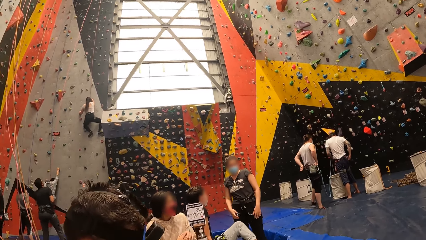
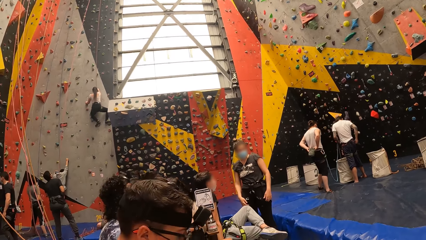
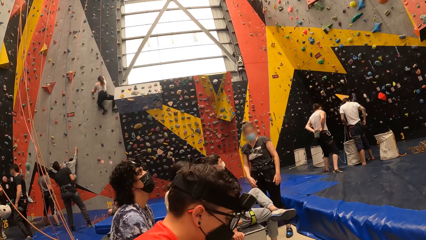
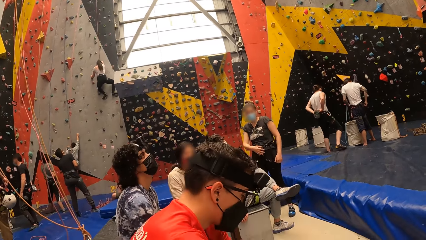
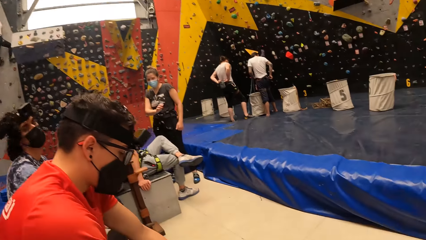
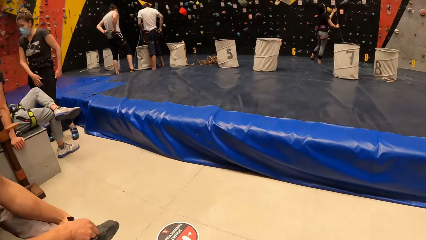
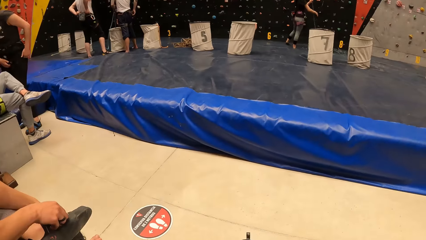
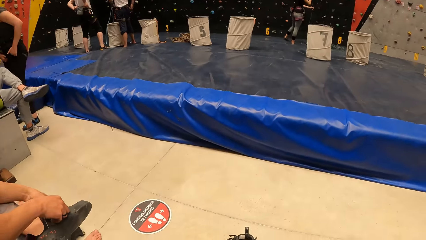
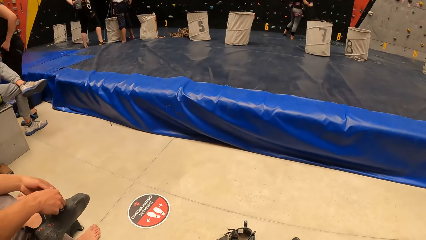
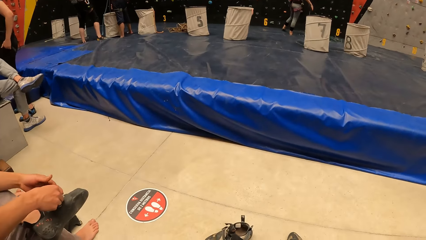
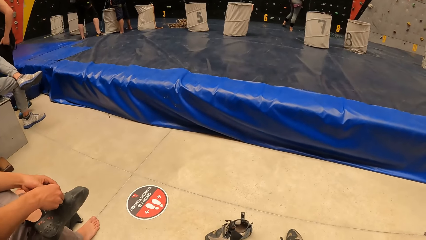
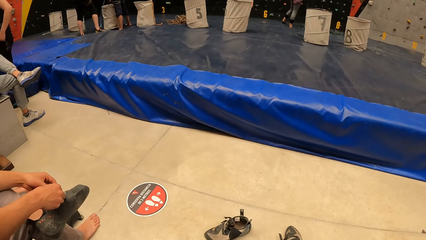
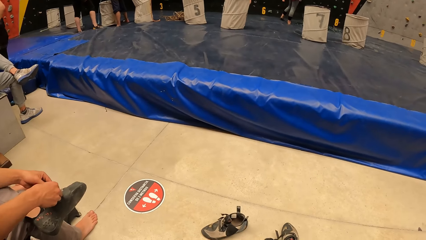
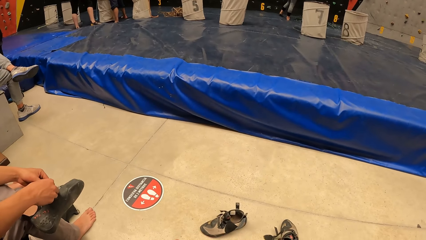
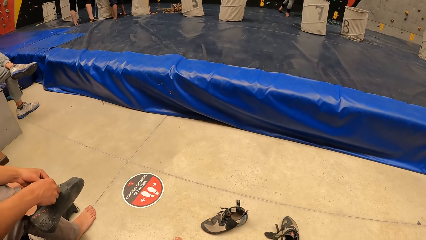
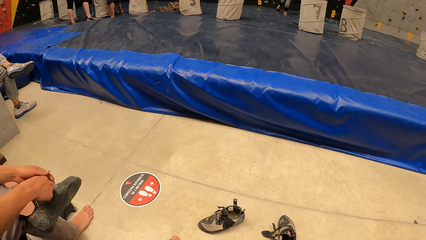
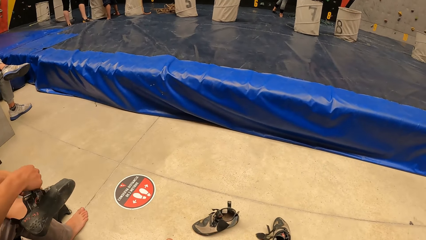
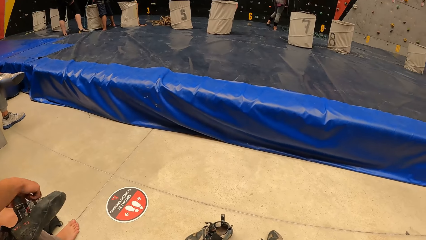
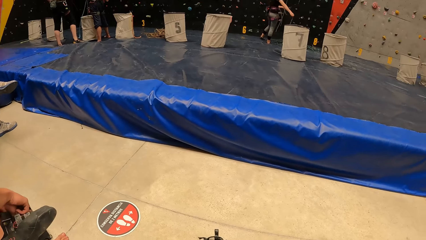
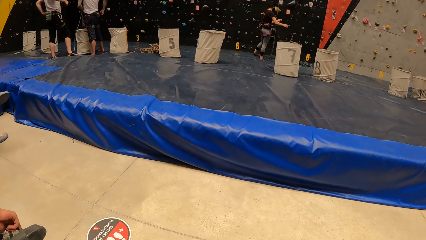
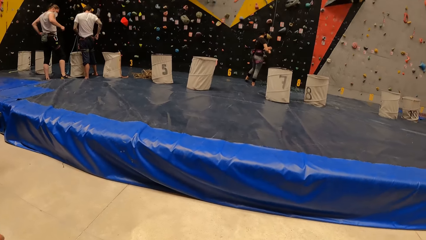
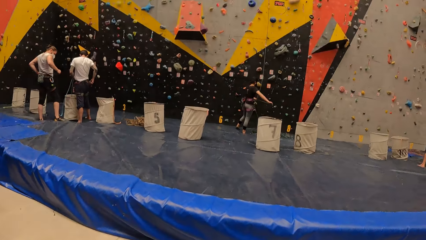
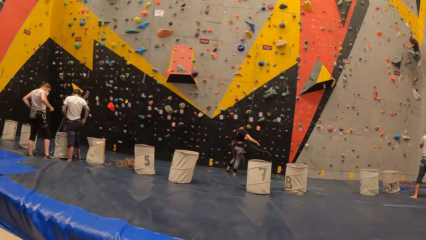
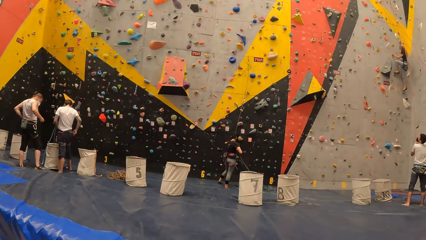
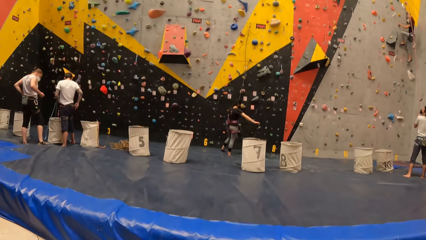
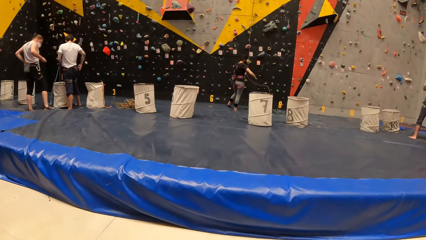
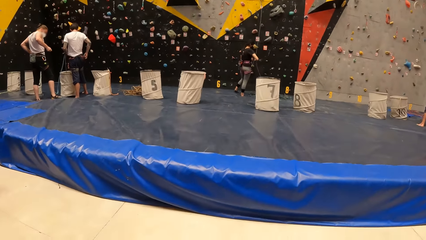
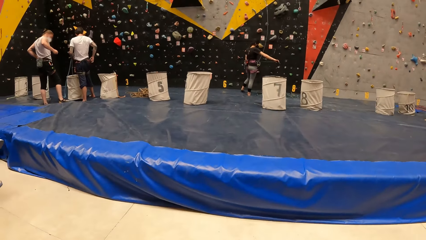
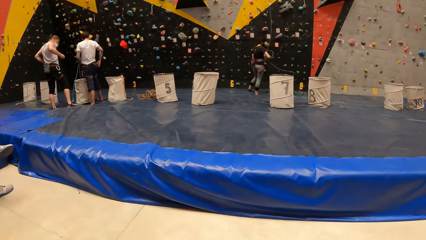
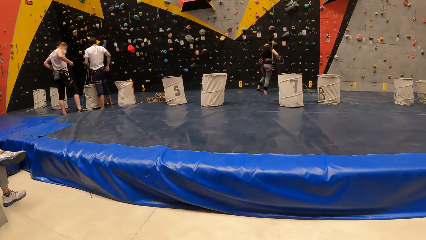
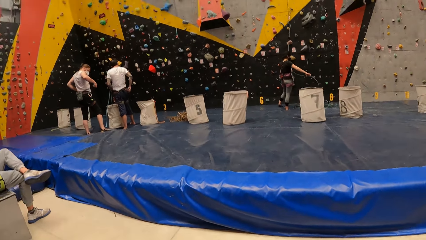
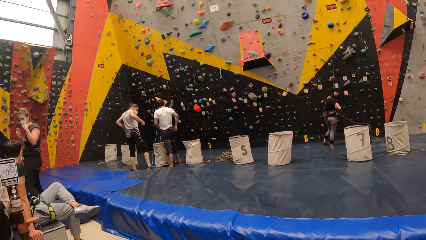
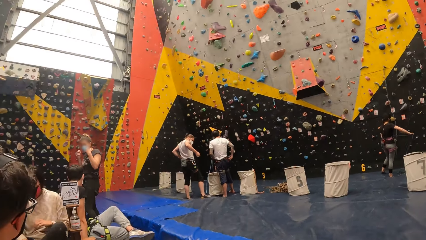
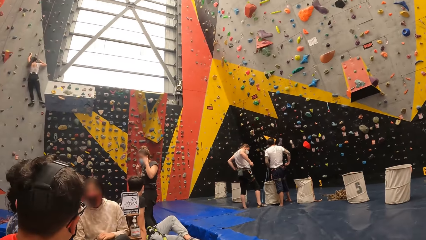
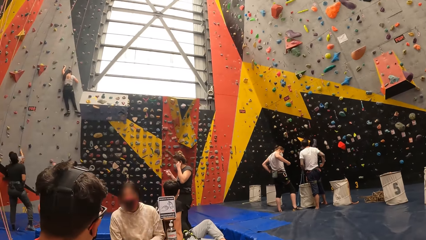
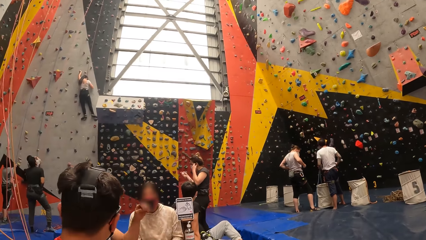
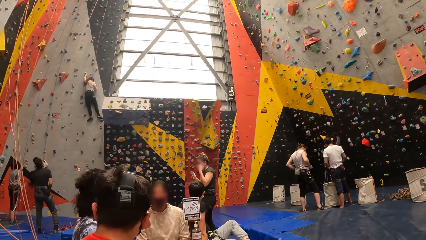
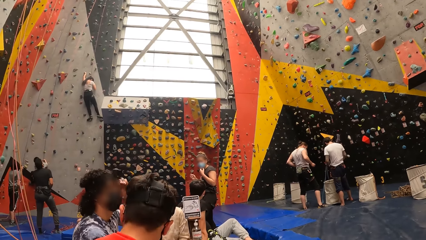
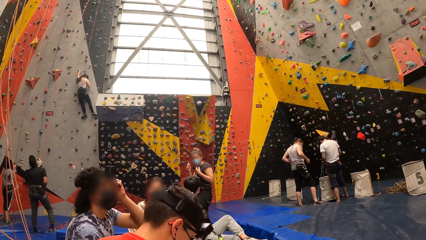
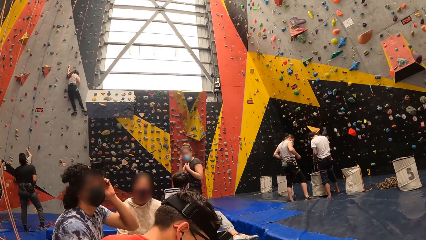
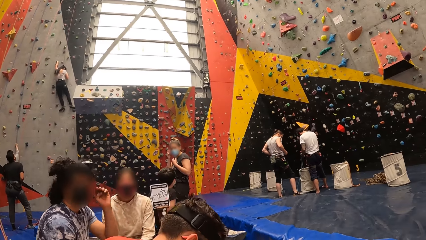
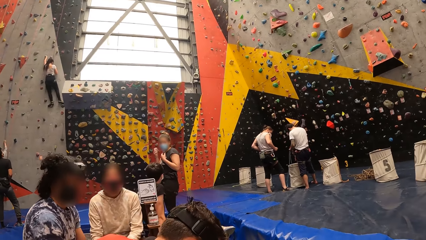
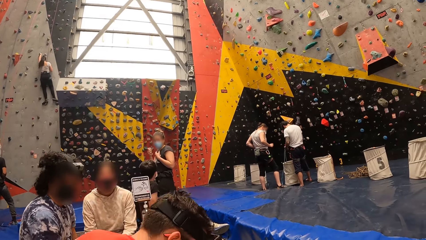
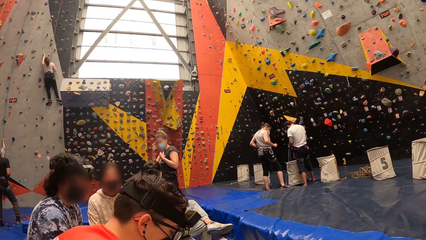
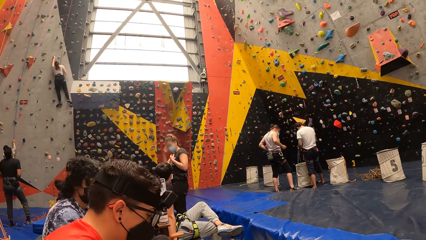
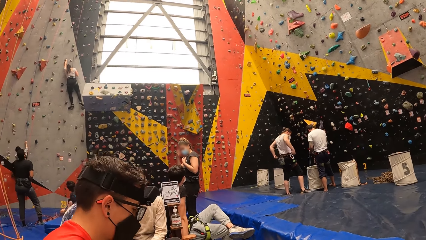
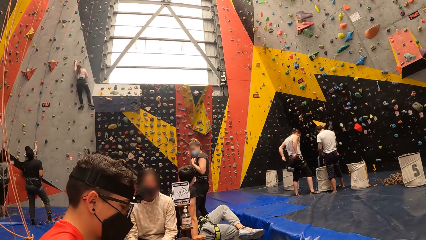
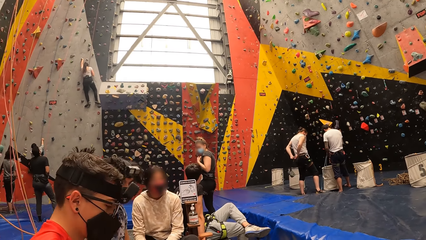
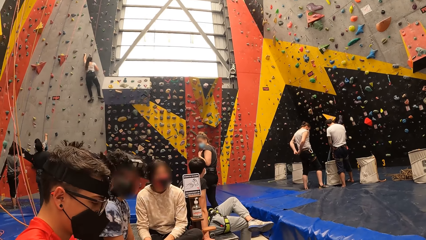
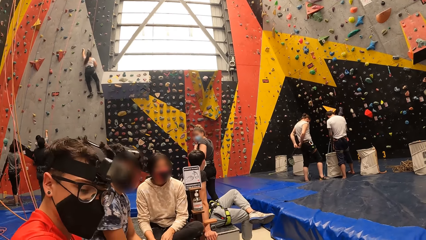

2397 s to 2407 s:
A person unties his shoes. The camera wearer looks around.

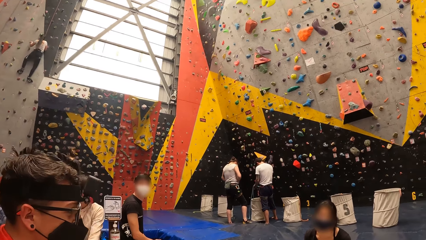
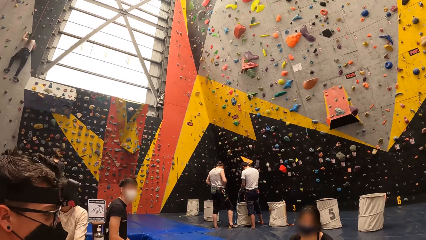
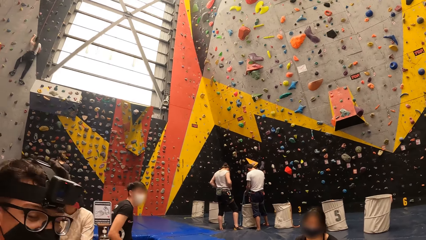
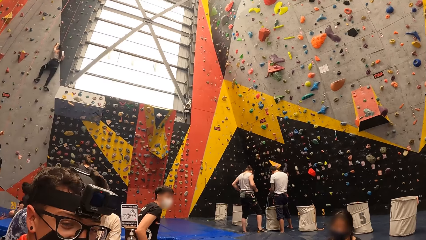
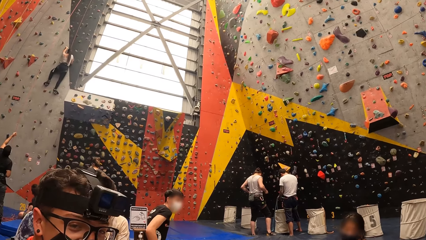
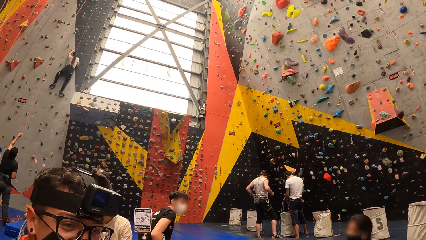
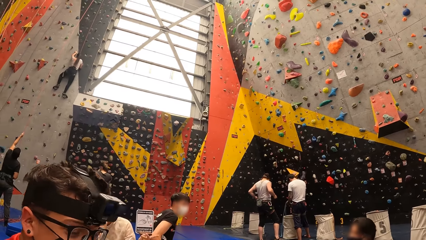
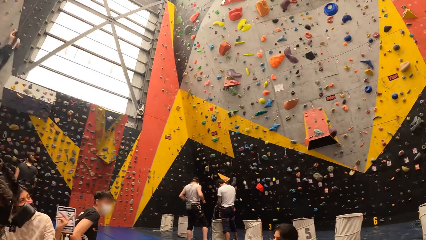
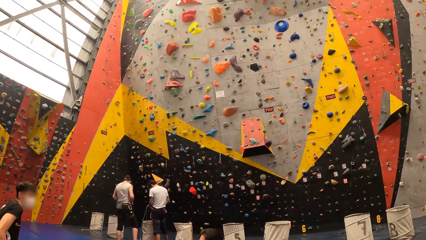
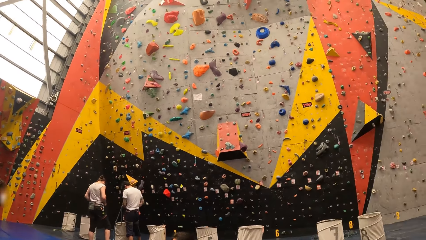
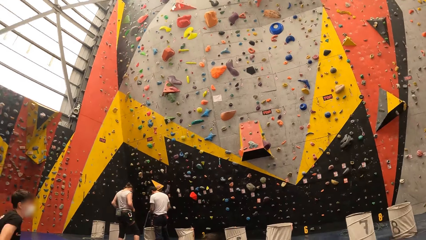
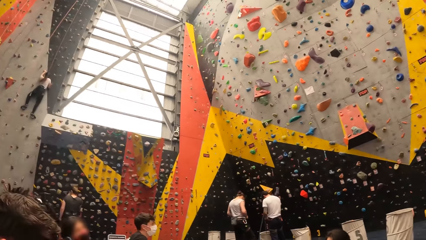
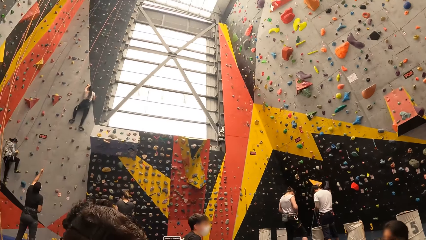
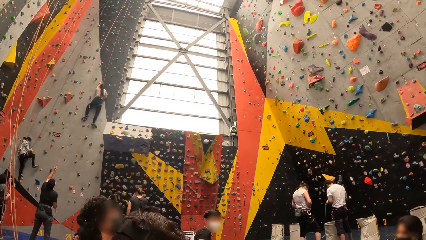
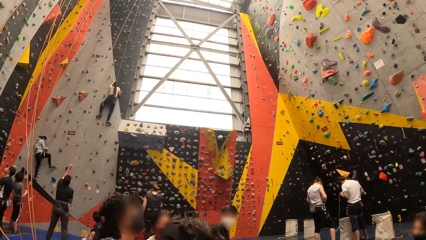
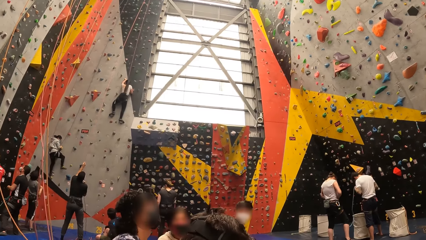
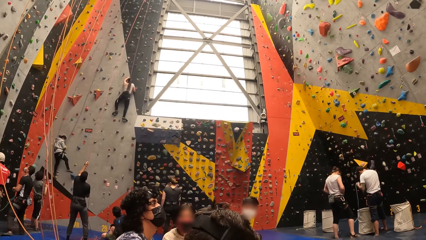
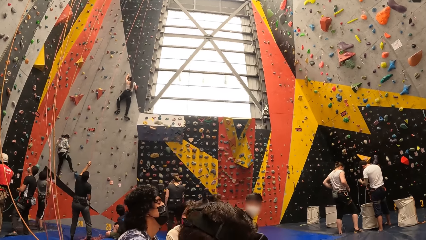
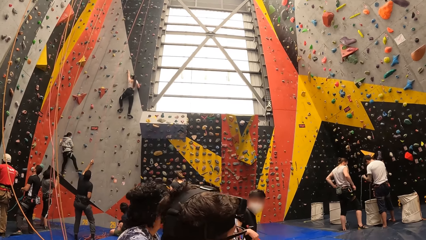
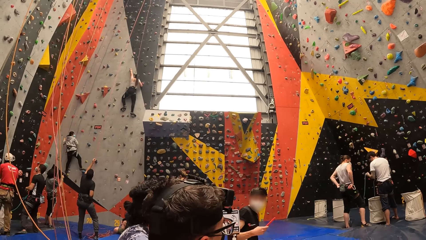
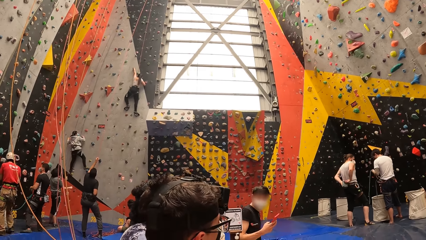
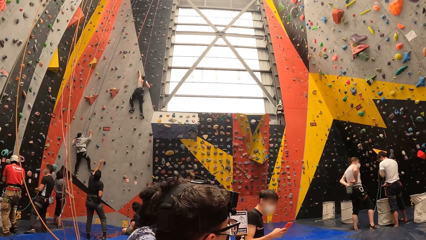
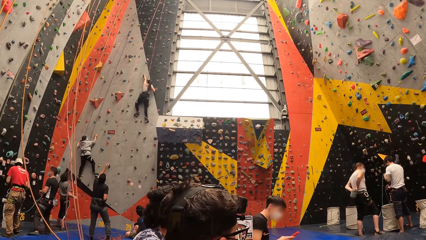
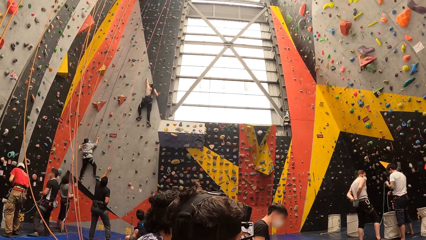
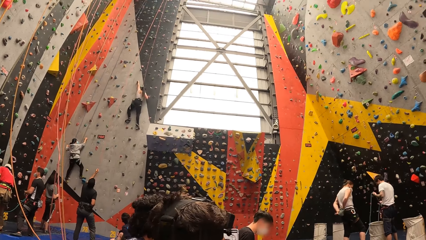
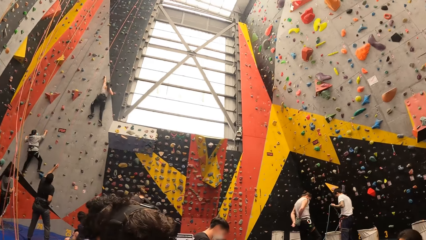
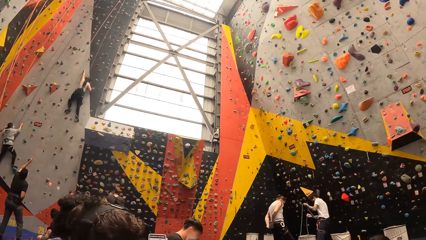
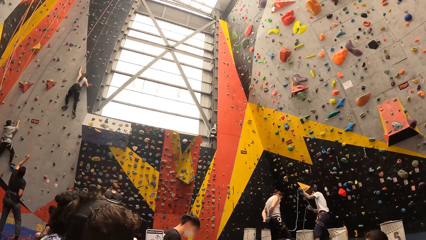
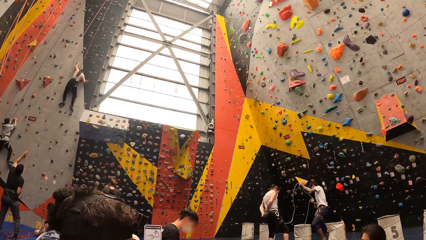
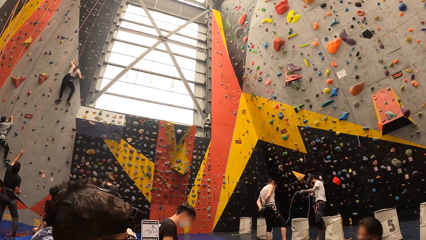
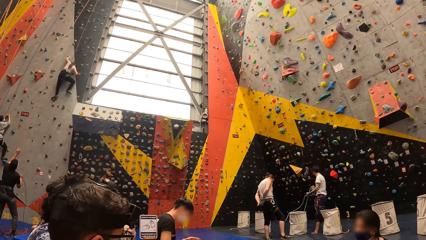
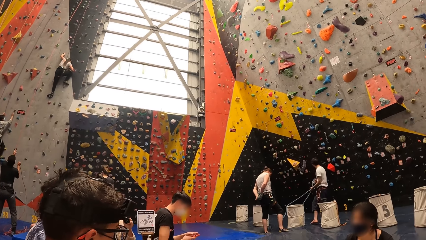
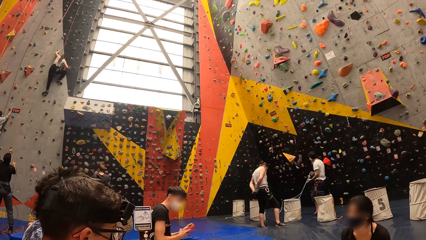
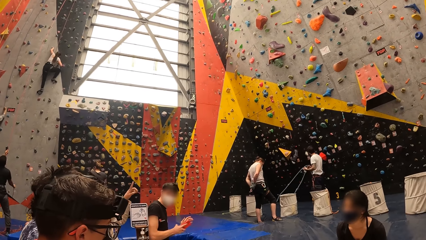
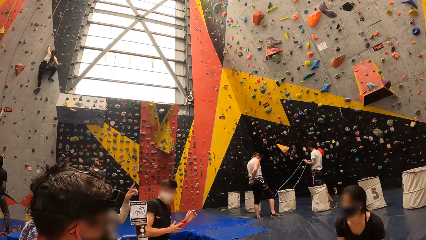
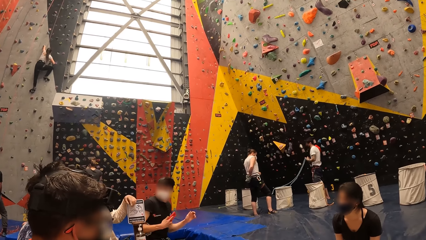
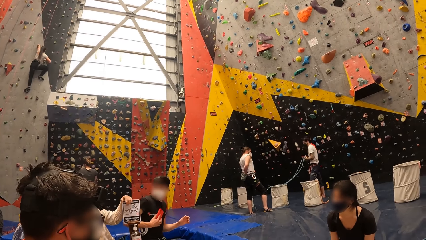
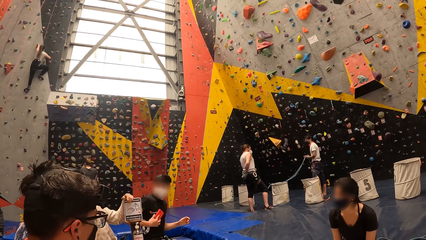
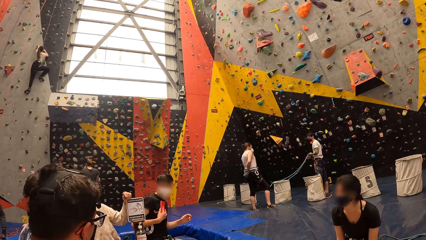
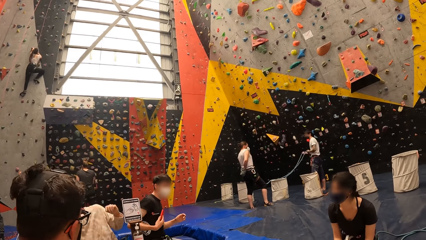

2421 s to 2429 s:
The camera wearer looks on.
